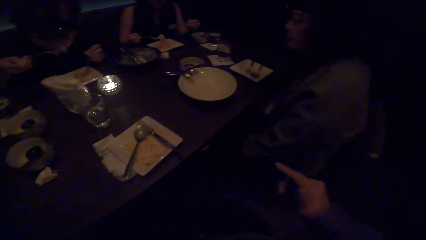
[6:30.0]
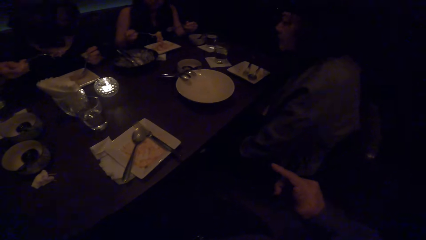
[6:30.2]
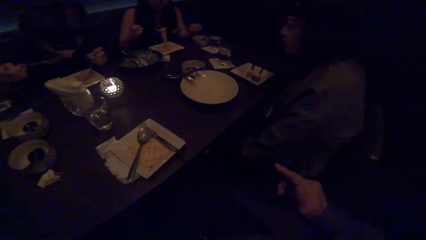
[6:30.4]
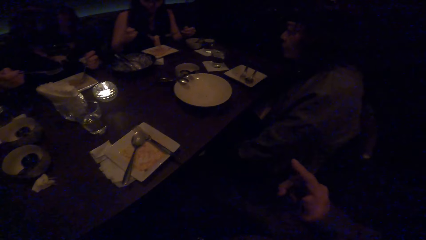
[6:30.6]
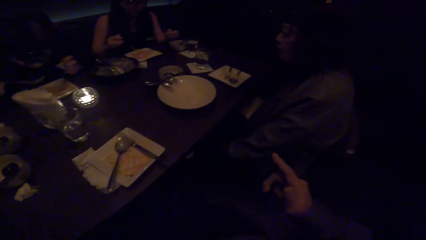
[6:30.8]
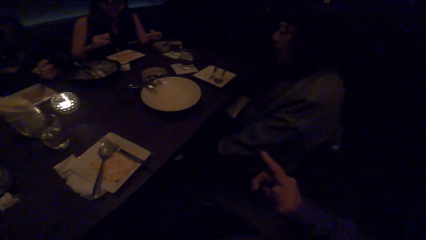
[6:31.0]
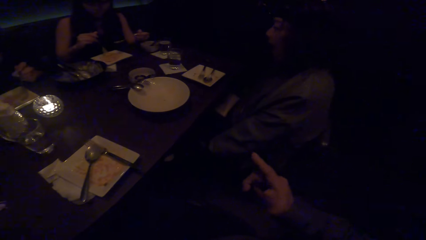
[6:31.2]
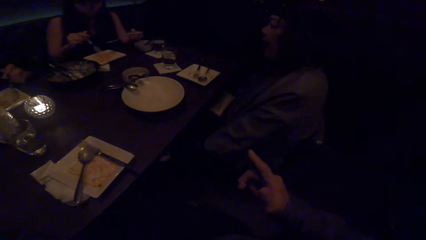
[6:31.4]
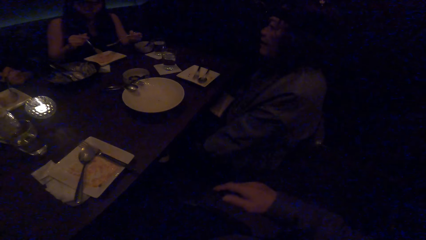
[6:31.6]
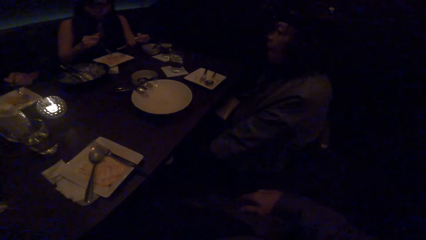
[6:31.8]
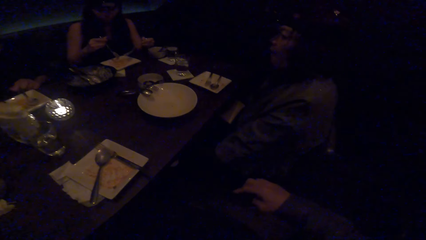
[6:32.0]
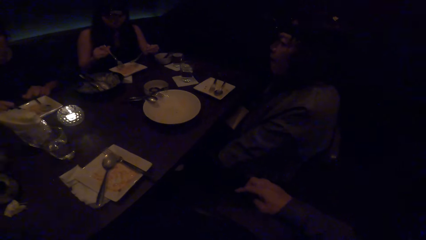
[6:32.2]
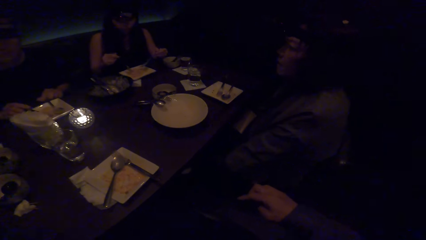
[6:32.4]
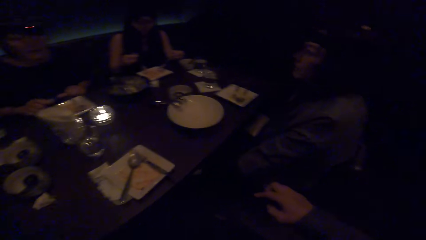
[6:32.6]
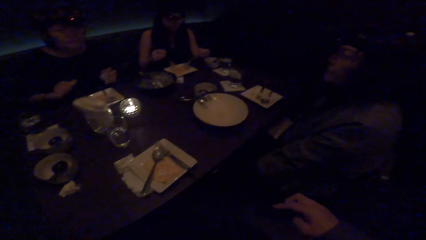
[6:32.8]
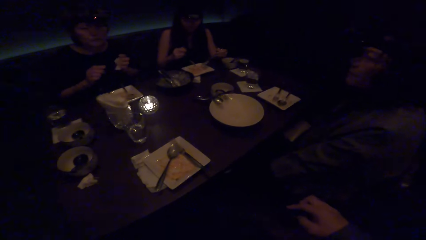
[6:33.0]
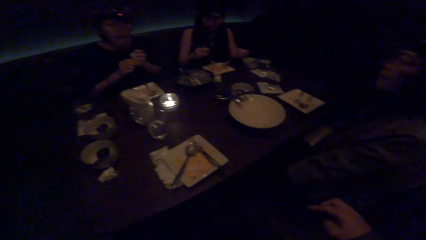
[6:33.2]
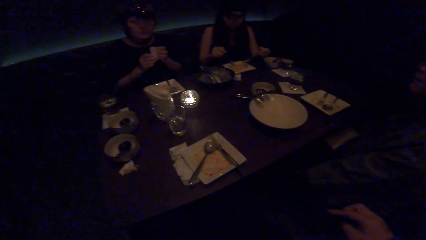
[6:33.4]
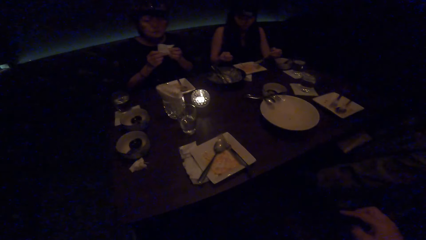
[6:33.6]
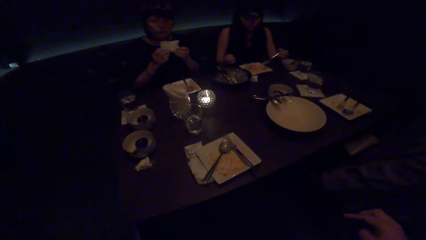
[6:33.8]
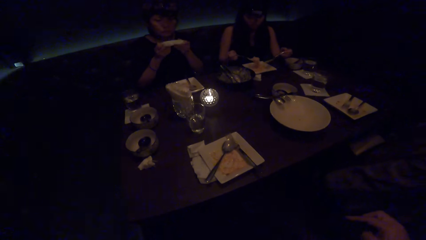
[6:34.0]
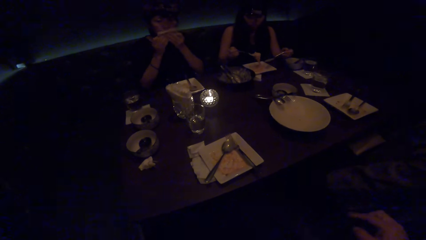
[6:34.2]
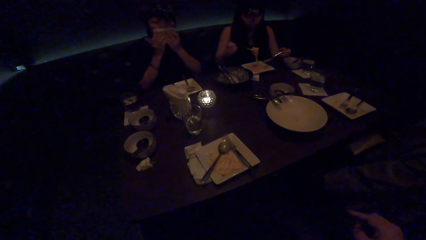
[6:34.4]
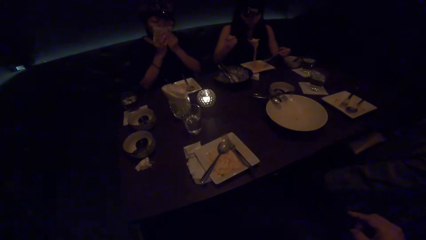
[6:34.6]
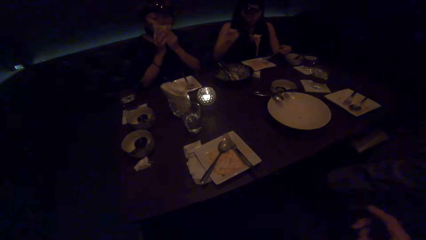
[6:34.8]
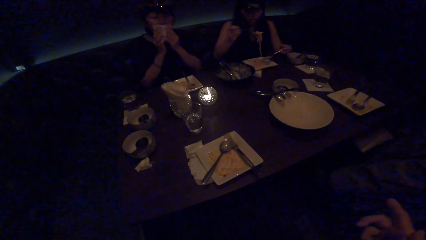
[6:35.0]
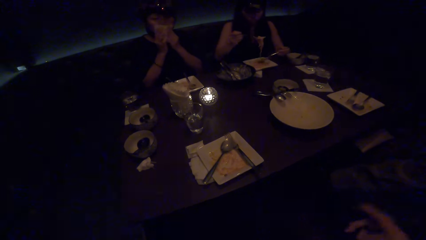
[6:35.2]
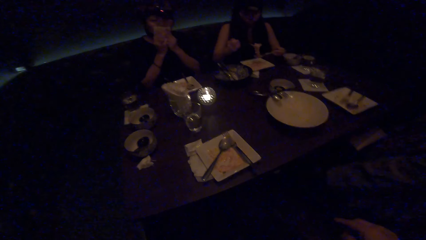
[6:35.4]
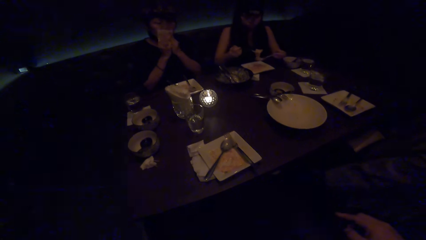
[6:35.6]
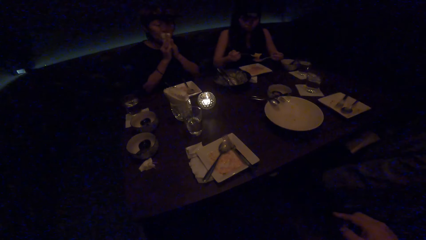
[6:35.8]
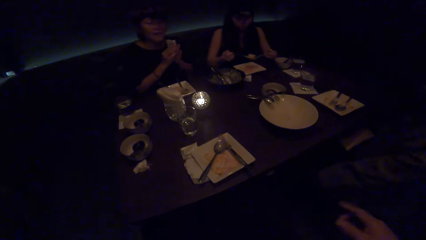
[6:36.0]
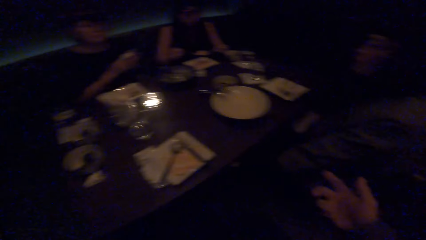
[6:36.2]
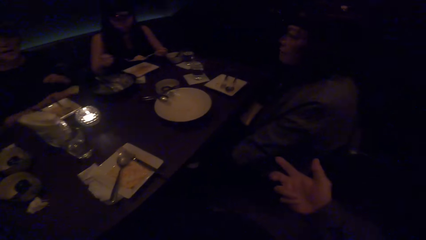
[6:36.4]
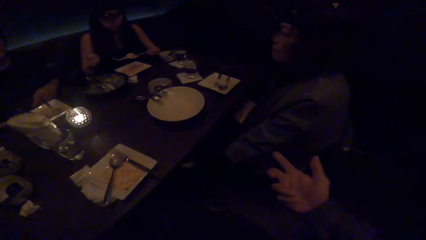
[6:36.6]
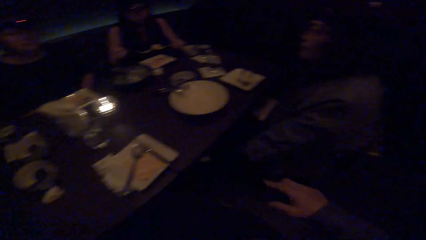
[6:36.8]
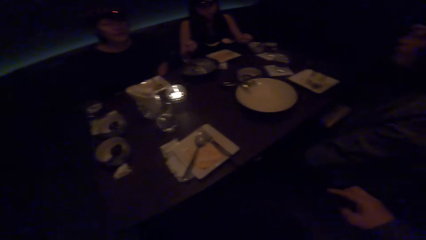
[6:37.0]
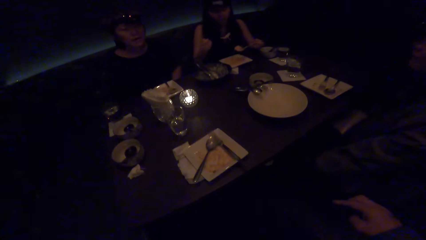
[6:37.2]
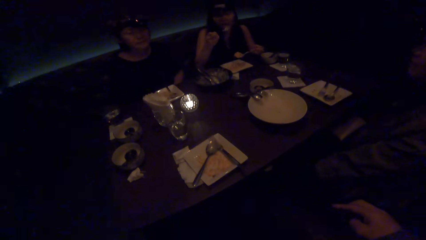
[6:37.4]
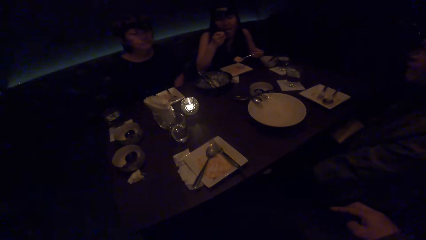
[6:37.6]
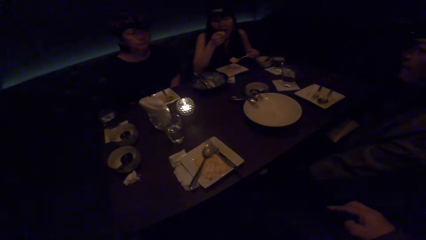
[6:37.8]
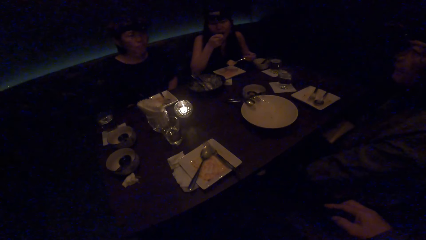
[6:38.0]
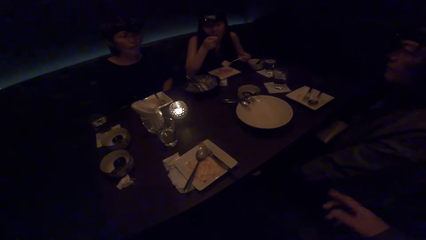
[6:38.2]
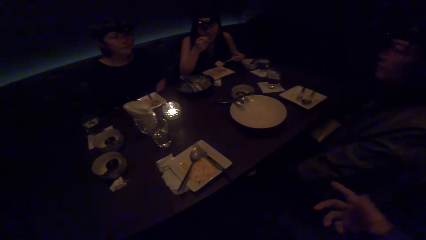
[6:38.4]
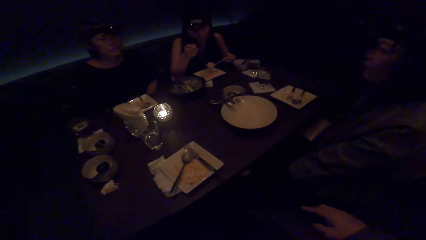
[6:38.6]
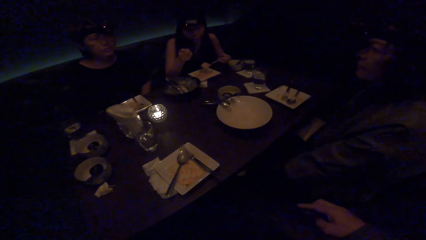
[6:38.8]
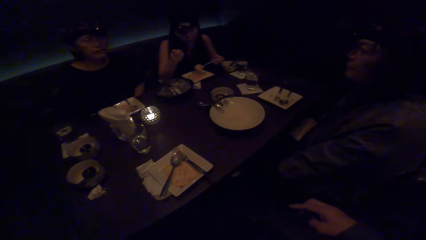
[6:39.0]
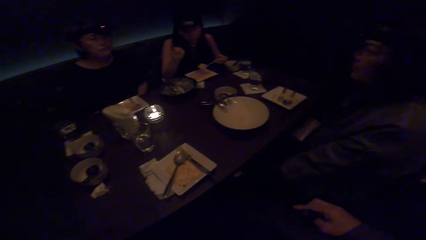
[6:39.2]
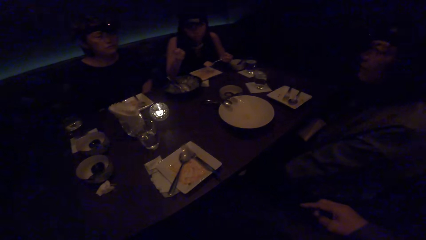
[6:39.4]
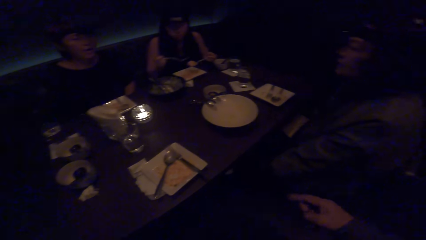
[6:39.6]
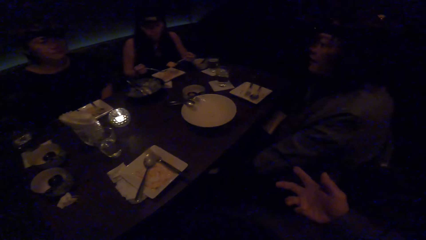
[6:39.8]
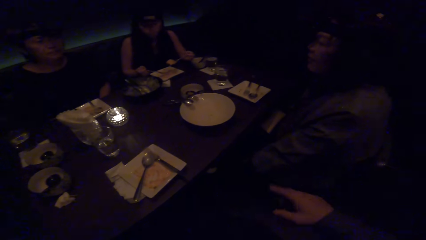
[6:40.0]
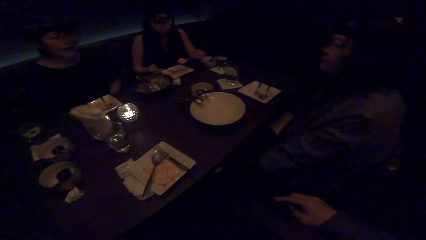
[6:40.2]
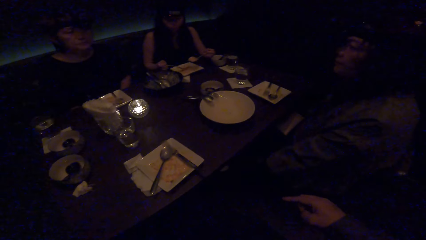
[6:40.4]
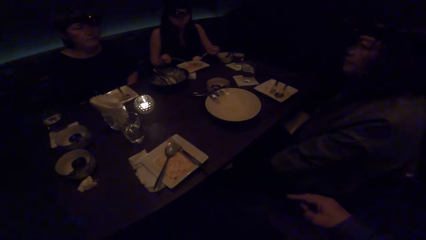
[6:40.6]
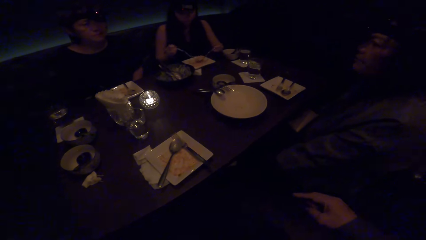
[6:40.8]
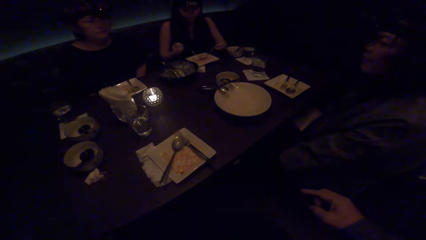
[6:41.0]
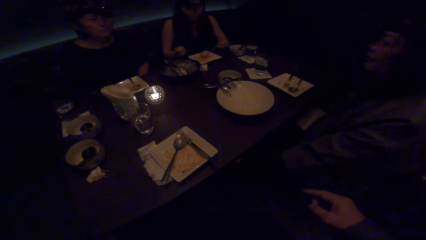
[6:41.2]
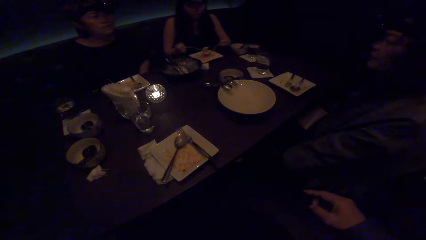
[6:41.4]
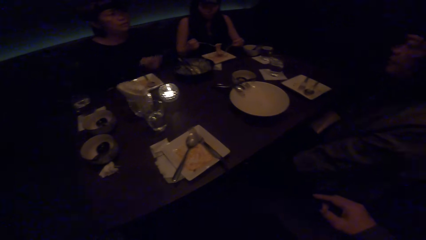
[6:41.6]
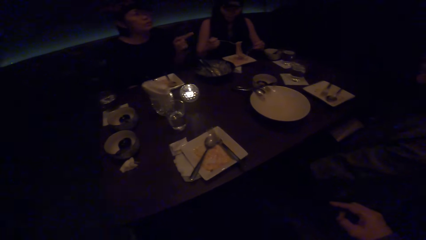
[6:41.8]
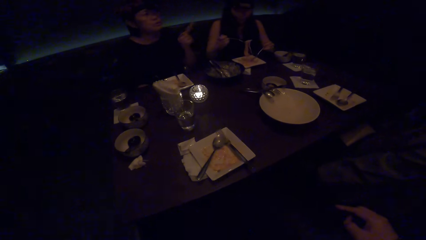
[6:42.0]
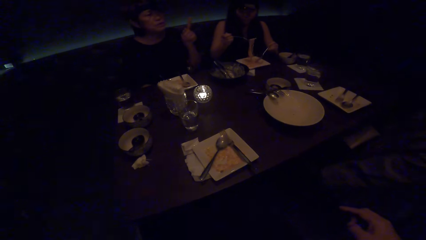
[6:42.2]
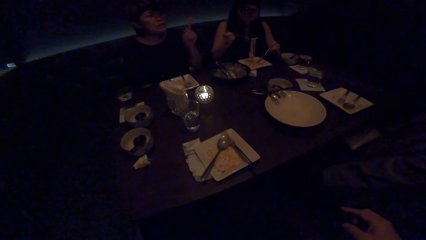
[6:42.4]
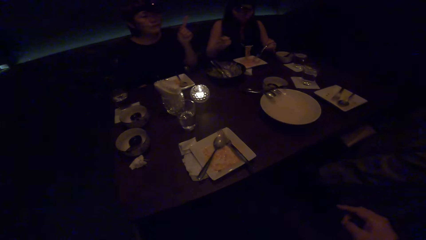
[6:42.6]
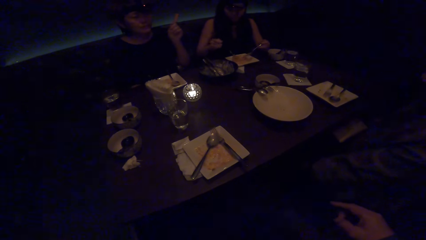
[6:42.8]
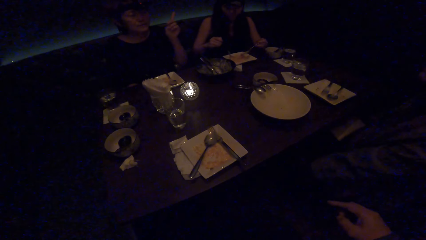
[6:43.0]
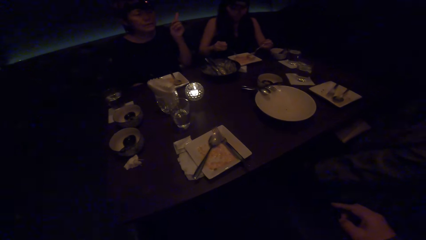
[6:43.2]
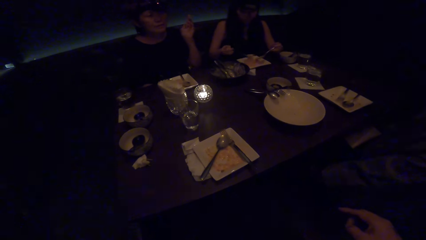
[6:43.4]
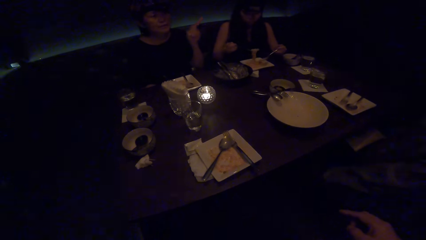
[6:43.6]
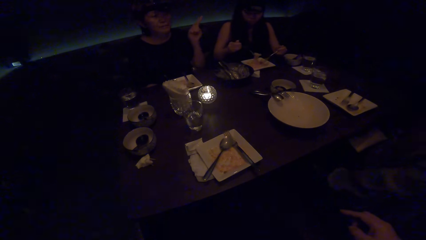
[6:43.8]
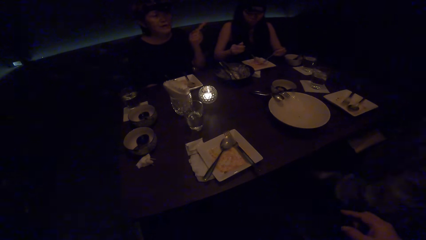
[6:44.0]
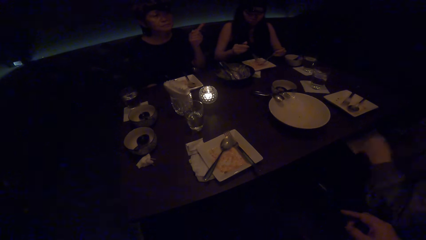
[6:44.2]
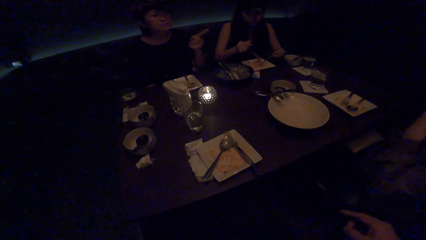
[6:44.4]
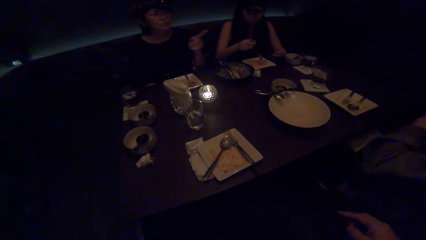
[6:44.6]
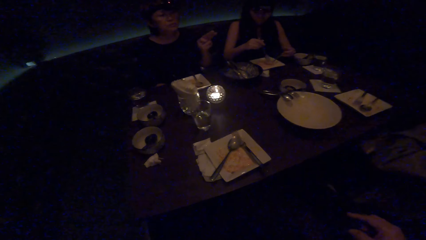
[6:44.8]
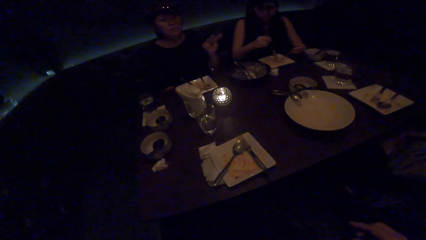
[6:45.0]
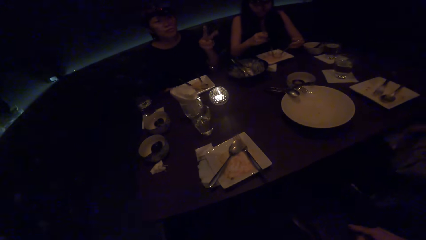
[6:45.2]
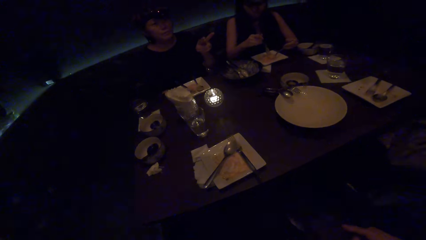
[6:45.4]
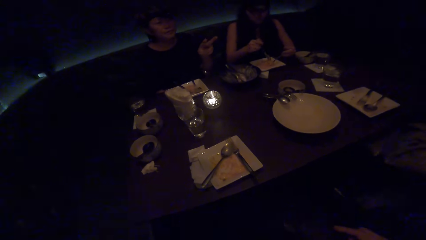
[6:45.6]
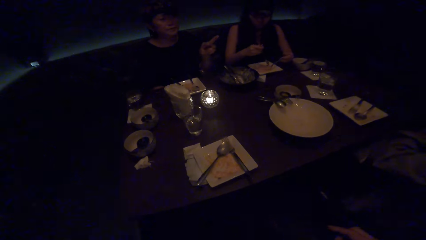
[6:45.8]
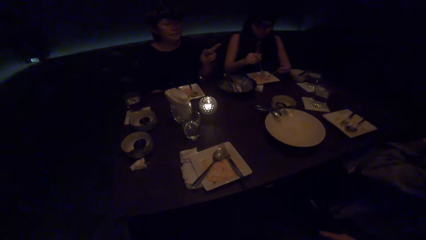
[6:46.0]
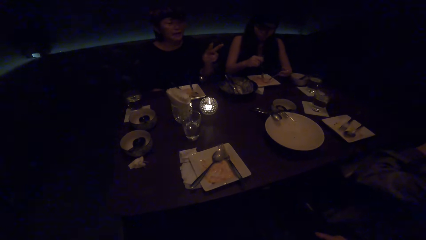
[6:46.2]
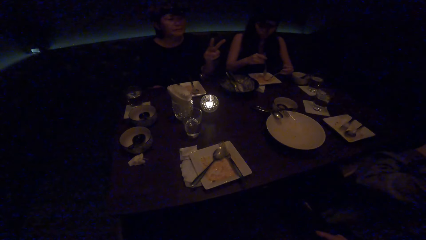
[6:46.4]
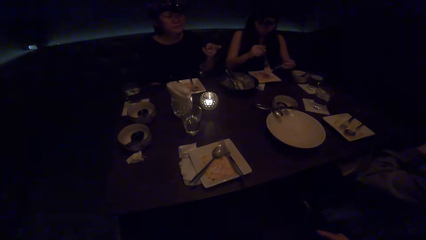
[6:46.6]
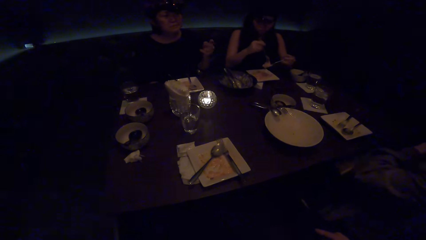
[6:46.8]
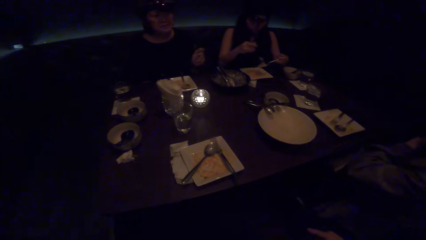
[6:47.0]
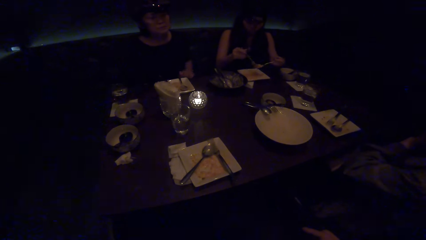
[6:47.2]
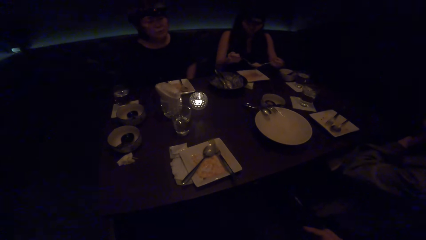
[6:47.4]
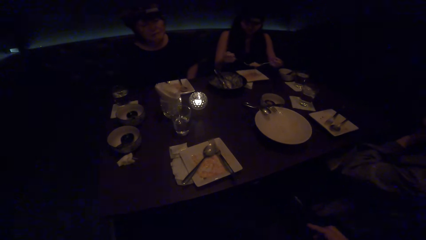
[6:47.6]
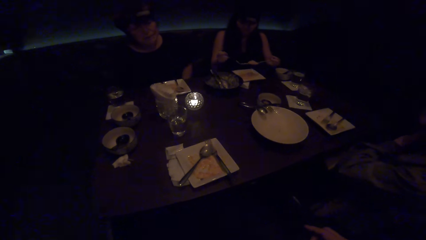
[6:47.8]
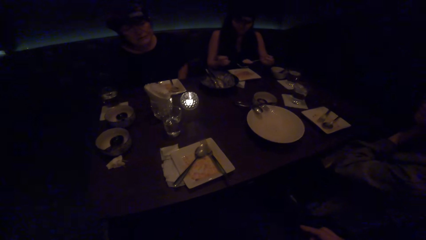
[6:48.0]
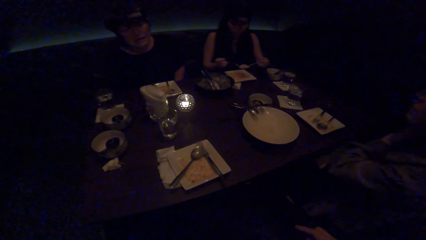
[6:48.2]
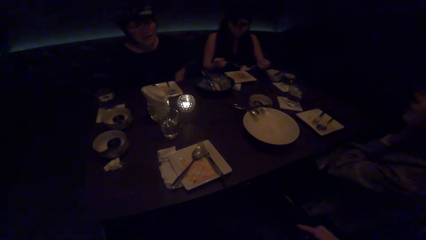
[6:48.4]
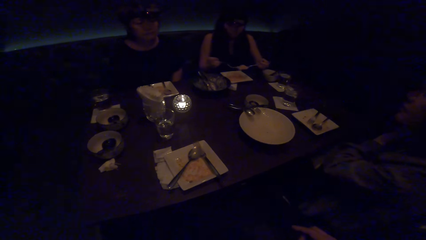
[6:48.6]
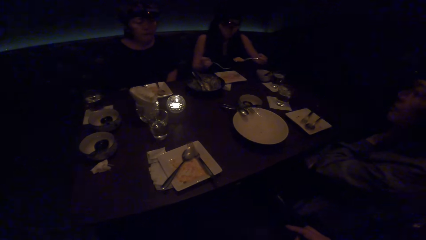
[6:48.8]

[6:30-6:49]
A woman eats the food with the spoon. The woman cleans her mouth with a tissue paper. Another woman eats the food with the spoon. The camera wearer moves the right hand. They look at a third woman. The third woman converses with a fourth woman.
